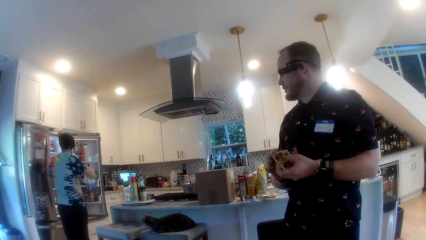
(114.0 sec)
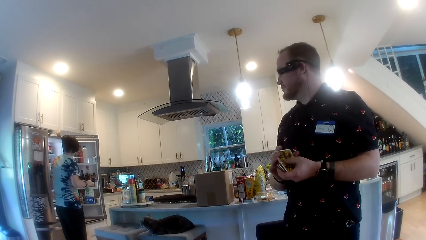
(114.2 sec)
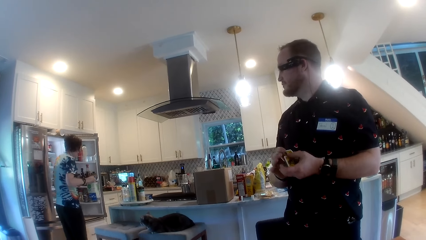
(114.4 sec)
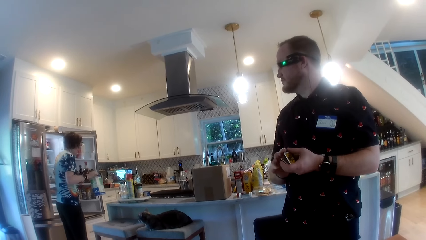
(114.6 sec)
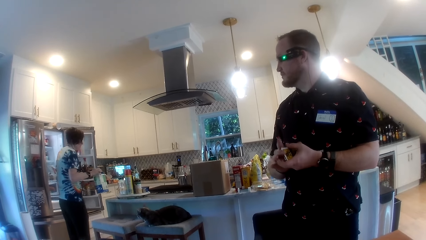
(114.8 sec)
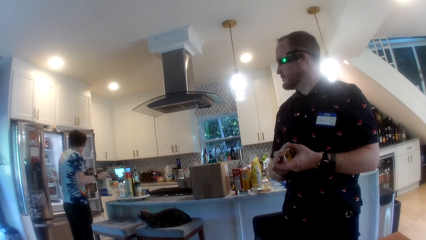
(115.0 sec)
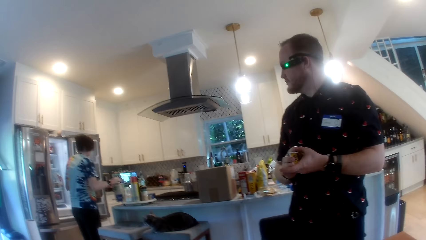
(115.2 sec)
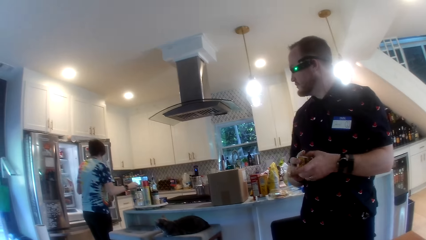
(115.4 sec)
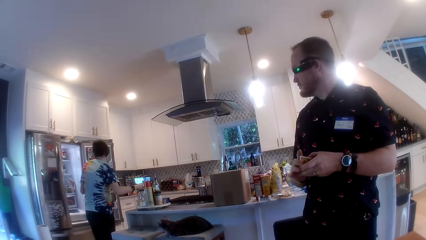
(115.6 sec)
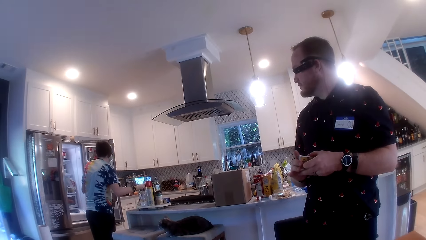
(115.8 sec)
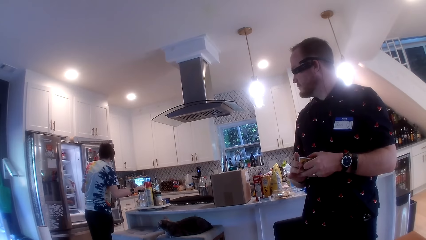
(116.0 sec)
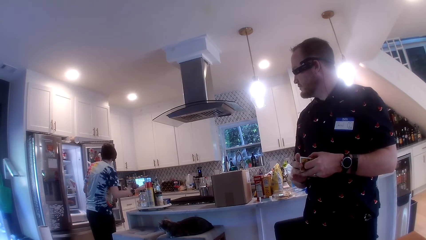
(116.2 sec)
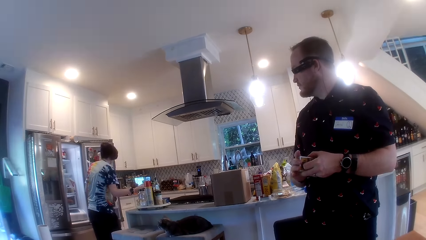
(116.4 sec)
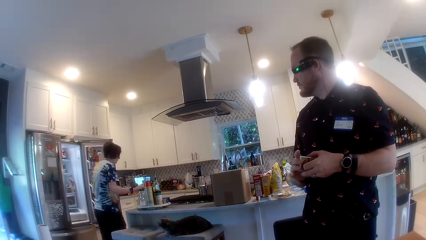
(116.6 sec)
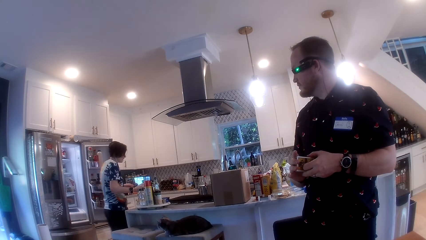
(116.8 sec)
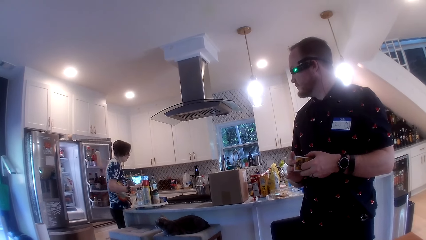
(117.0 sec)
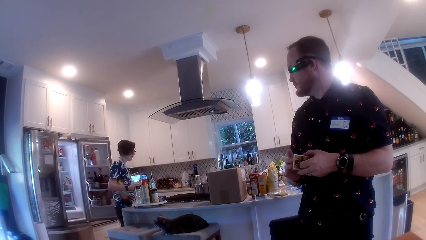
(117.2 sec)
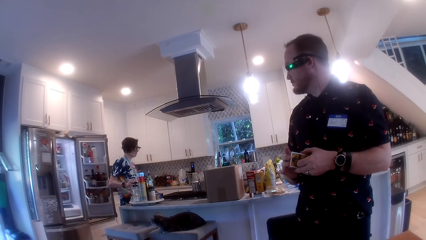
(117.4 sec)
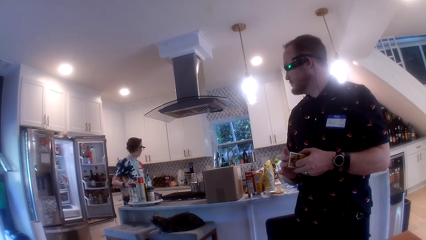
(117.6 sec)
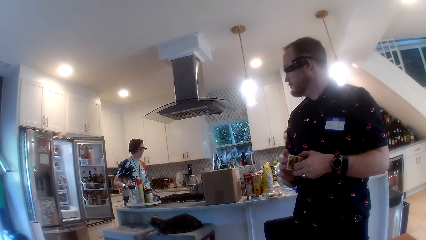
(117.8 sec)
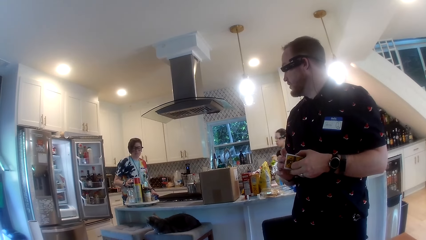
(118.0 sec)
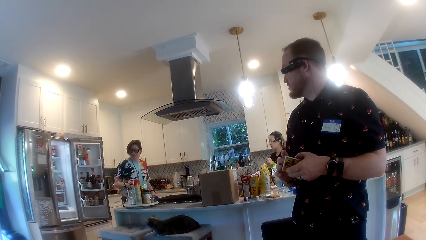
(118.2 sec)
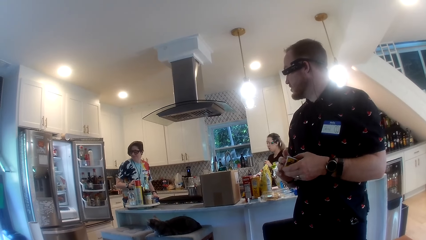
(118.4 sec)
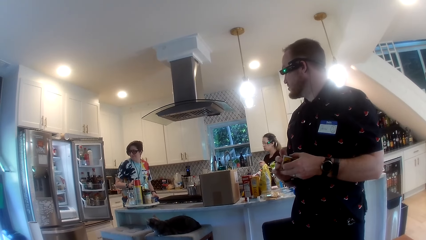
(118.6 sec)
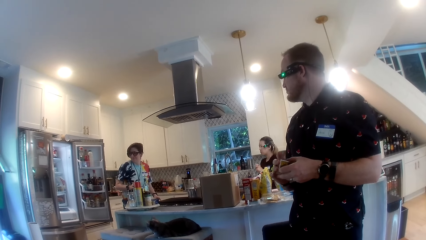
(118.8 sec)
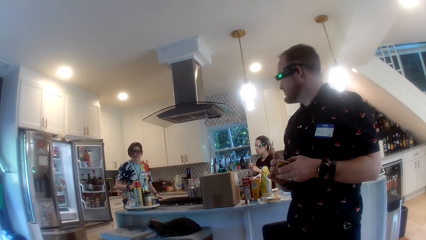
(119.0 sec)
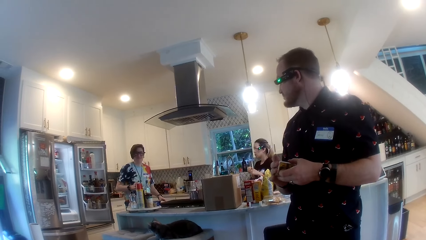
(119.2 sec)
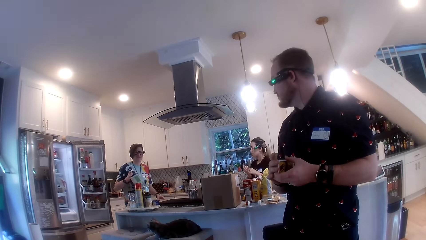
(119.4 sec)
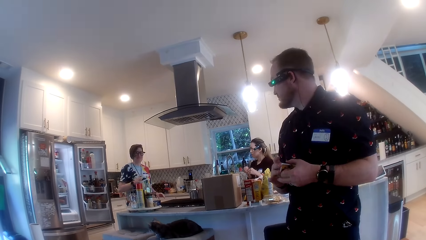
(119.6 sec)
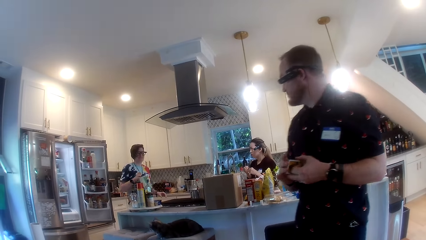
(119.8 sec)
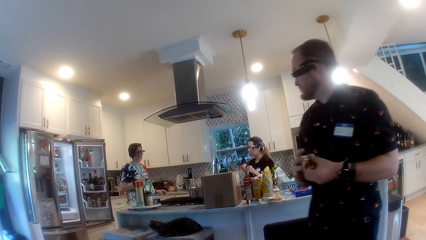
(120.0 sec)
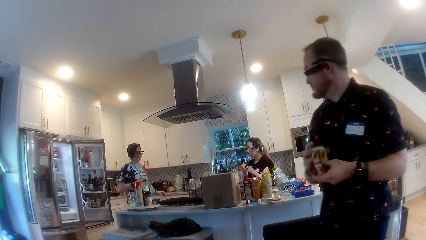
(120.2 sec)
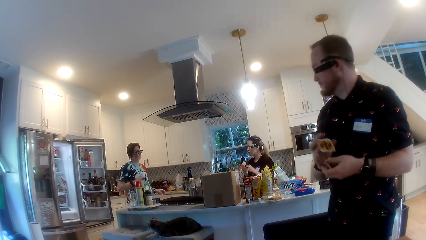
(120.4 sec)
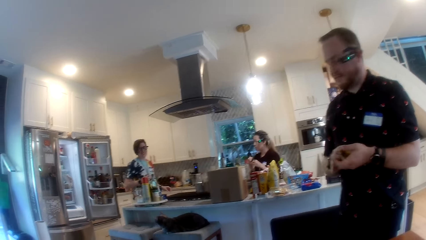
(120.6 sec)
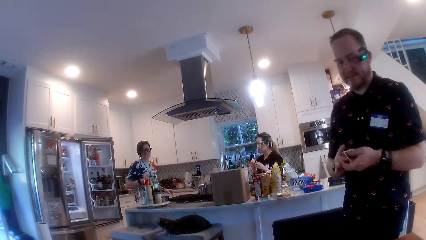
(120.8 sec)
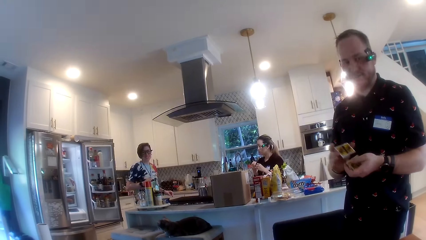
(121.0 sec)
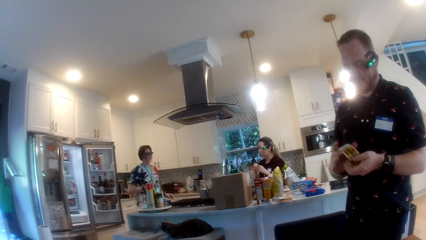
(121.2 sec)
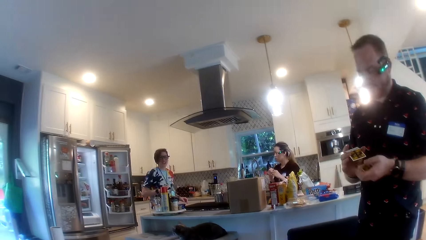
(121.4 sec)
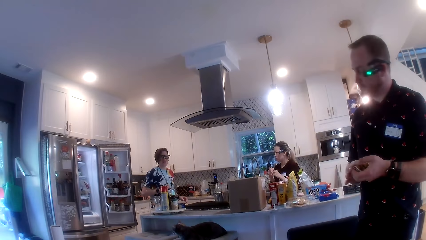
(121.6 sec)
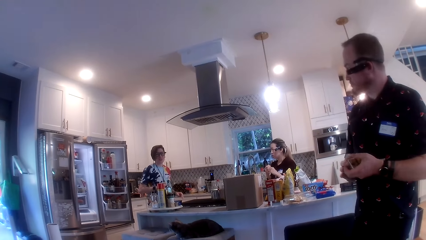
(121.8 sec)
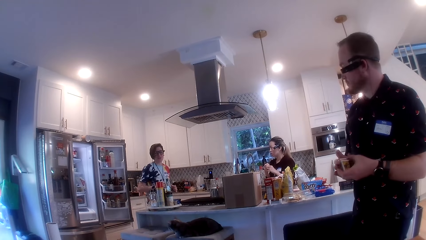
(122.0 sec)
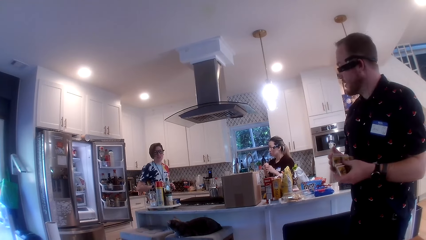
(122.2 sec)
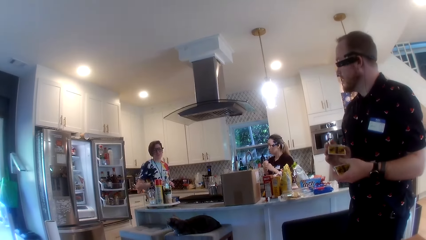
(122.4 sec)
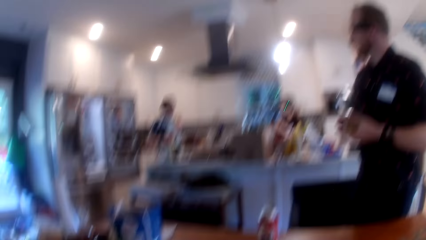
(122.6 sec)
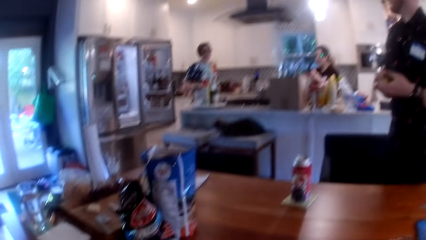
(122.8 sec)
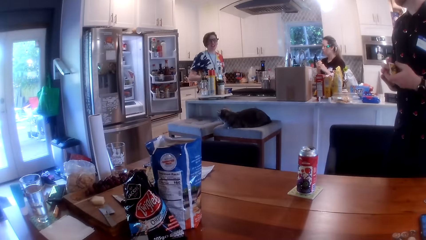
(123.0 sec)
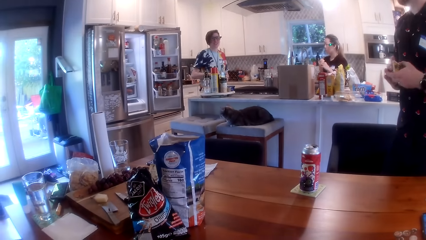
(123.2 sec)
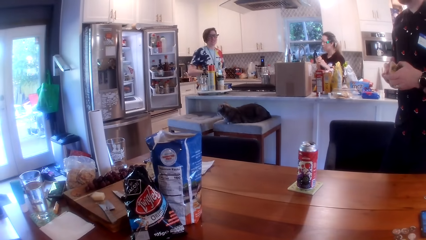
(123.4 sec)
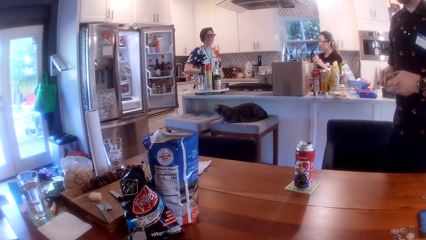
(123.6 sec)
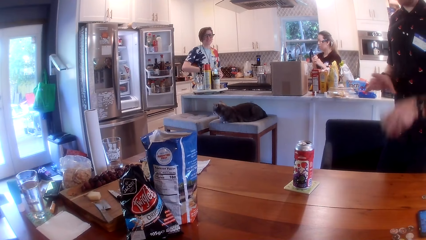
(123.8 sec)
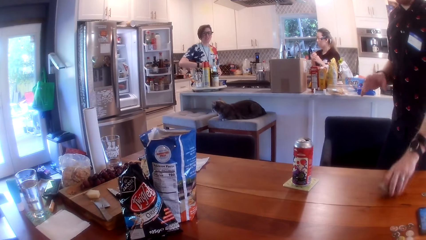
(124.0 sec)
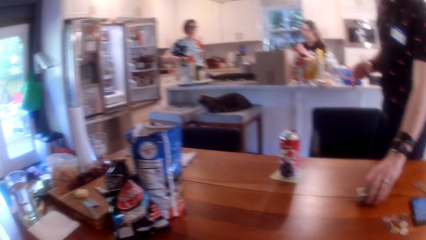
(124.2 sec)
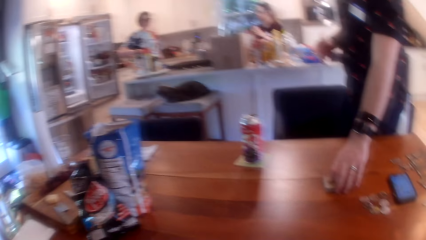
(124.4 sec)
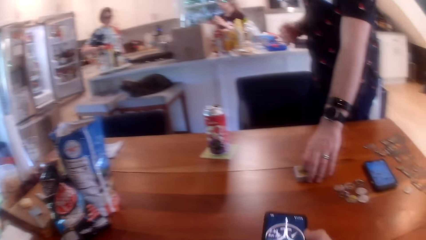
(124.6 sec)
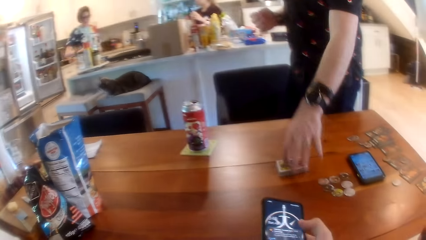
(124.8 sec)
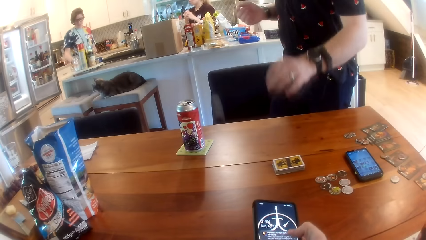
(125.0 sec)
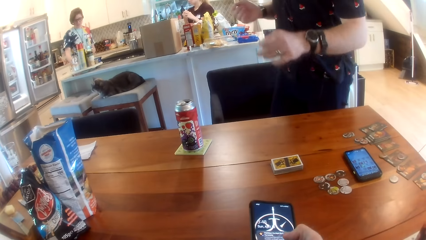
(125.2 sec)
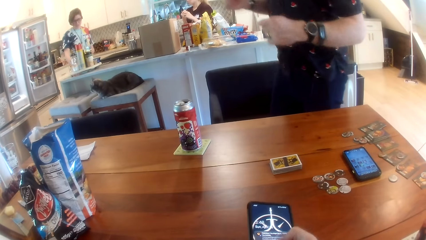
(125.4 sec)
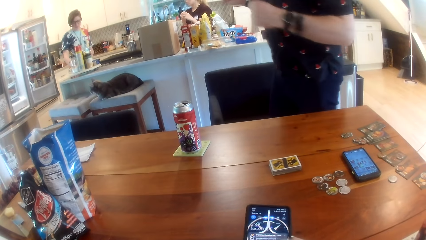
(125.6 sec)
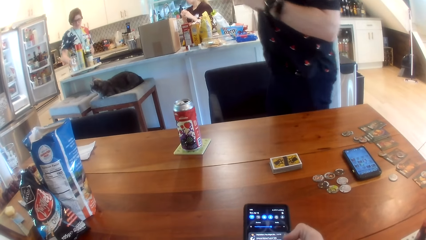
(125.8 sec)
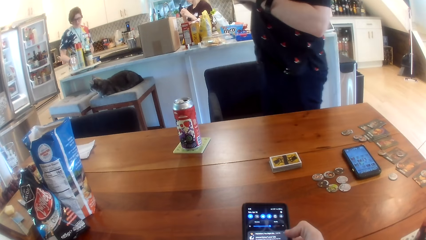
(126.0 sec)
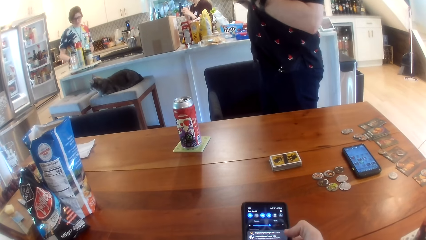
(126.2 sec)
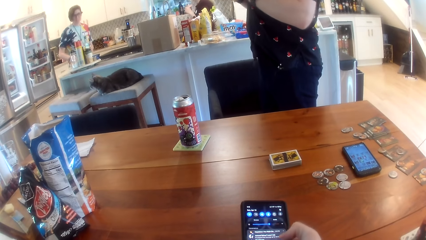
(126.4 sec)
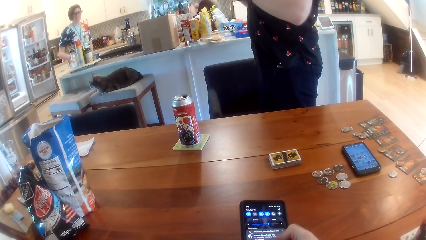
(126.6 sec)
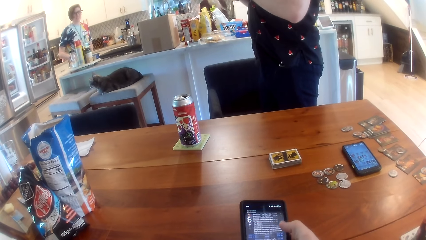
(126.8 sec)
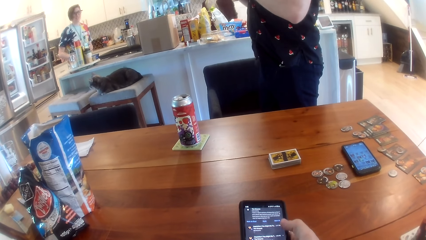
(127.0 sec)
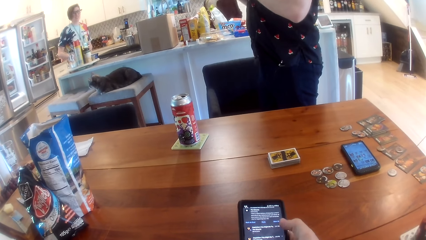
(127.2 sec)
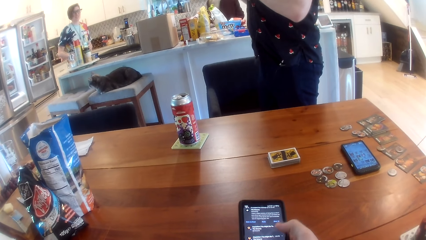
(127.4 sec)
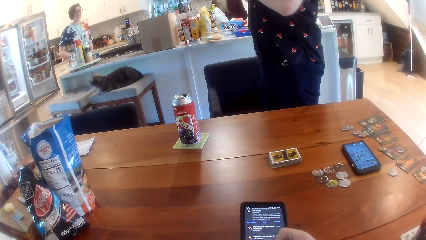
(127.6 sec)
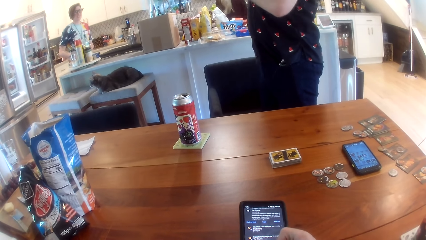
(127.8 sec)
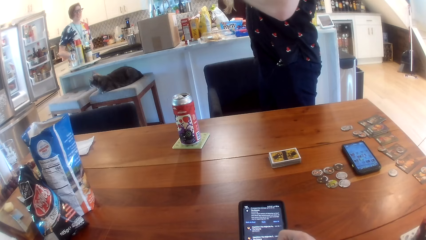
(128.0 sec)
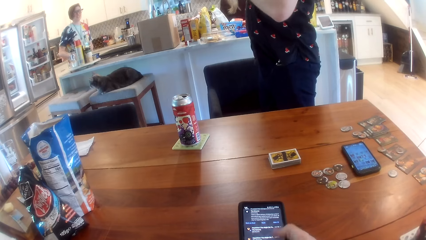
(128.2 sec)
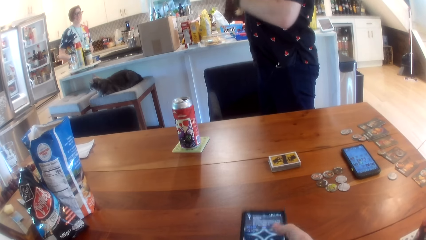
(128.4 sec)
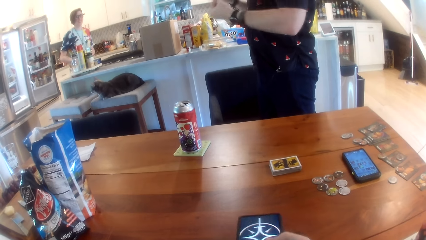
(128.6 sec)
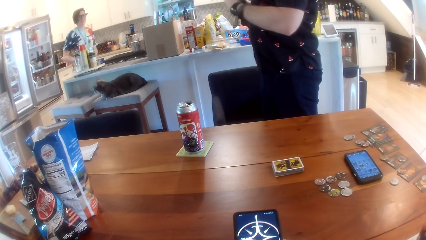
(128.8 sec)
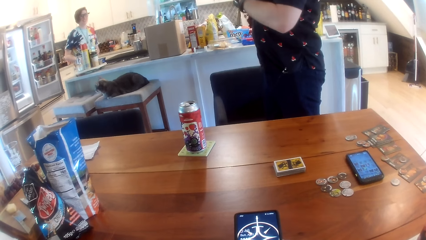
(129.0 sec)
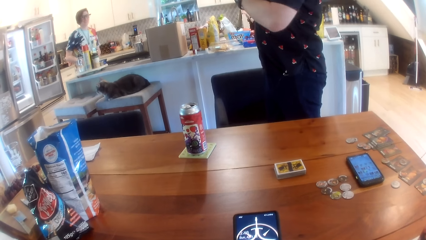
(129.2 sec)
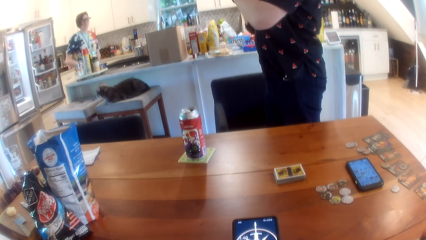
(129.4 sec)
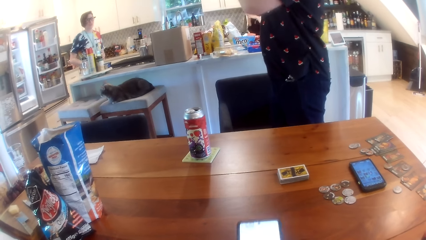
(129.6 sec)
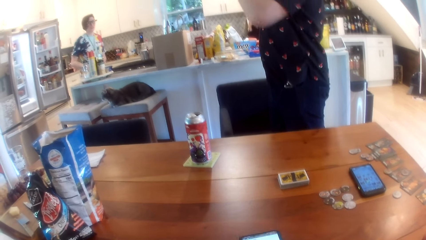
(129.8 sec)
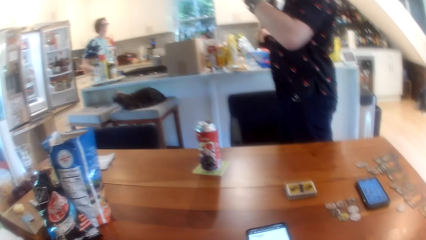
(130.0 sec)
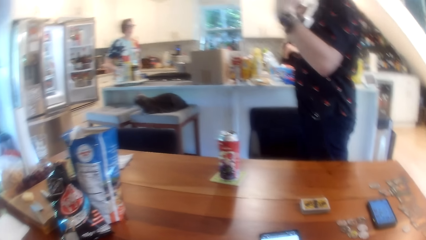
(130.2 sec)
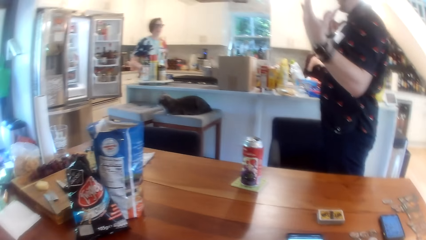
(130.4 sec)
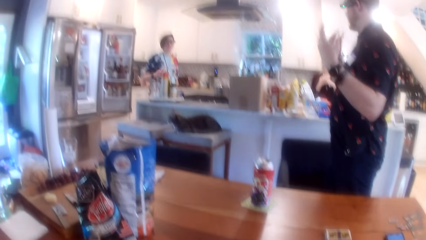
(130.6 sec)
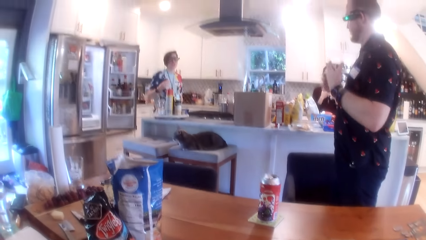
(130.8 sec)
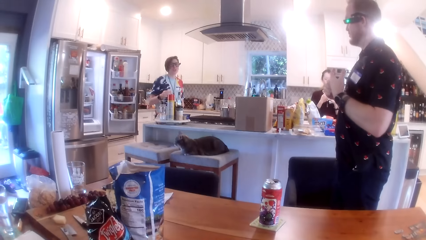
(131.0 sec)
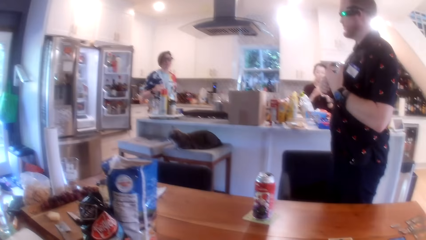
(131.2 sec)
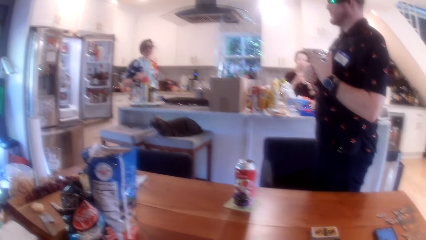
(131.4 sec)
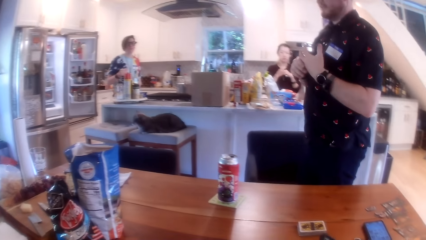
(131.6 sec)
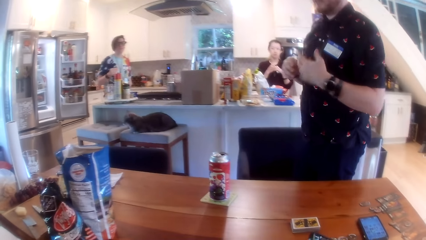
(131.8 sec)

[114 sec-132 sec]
The woman brings out a milk pack with her right hand. The woman drops the milk pack on the countertop with her right hand. The woman shakes the milk pack with her right hand. The camera wearer interacts with a person and another person. A man drops the cards on the table with his left hand. The camera wearer operates a phone with his right hand.
